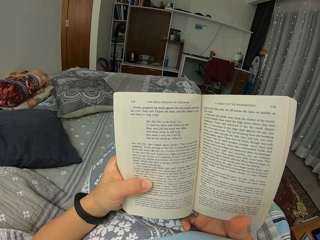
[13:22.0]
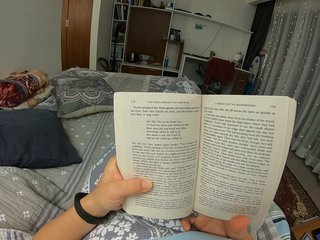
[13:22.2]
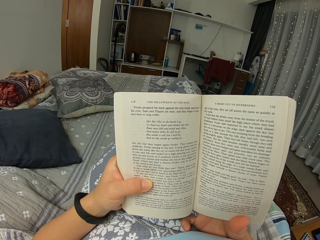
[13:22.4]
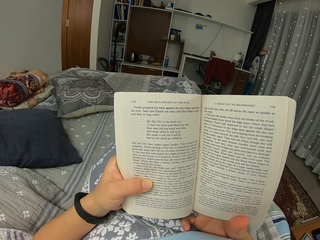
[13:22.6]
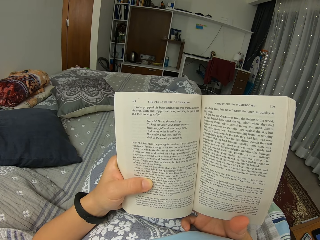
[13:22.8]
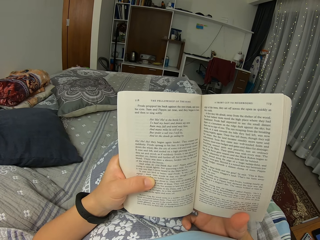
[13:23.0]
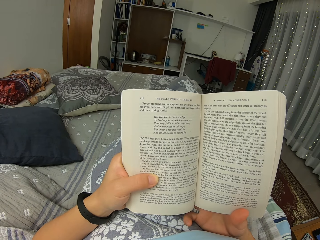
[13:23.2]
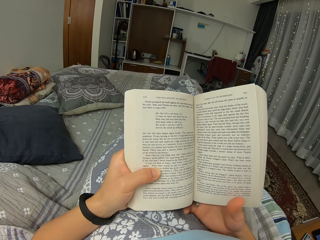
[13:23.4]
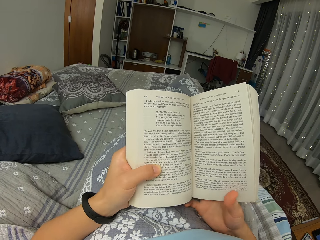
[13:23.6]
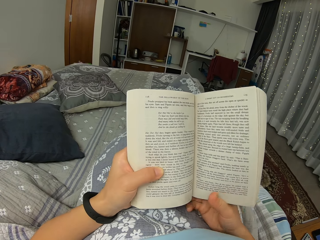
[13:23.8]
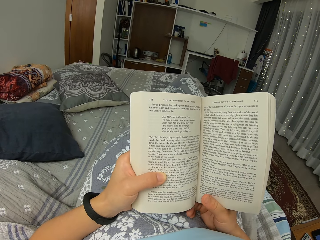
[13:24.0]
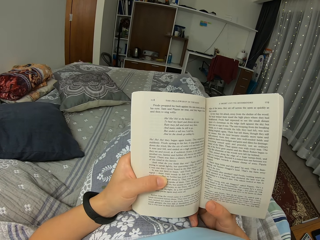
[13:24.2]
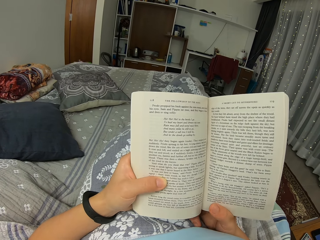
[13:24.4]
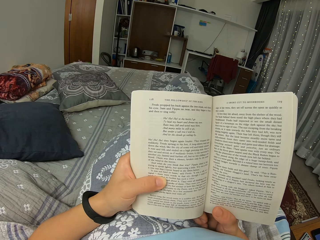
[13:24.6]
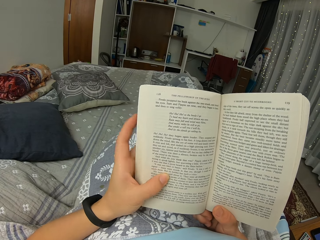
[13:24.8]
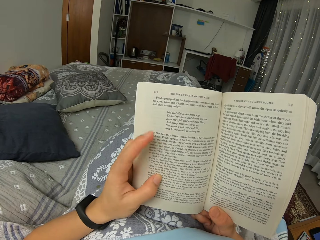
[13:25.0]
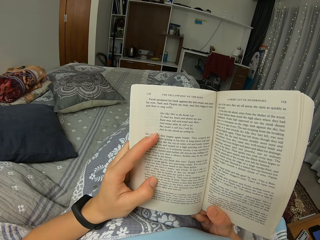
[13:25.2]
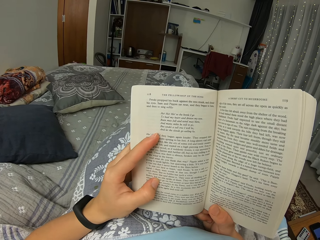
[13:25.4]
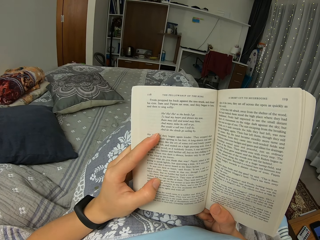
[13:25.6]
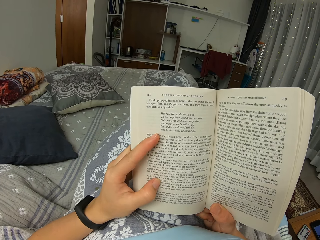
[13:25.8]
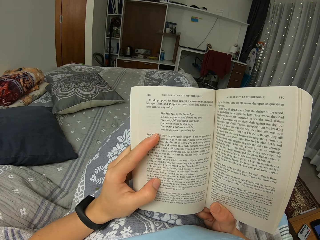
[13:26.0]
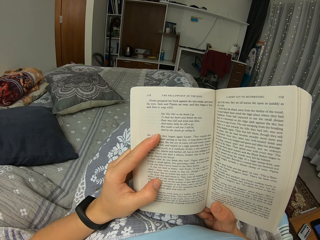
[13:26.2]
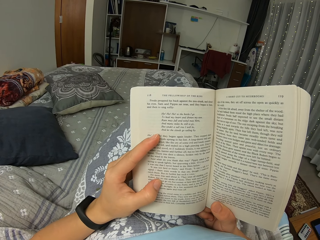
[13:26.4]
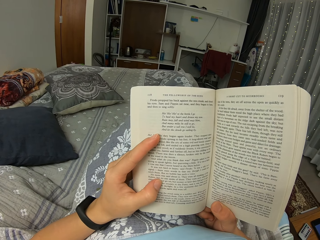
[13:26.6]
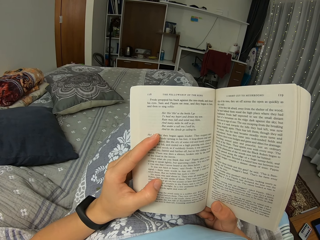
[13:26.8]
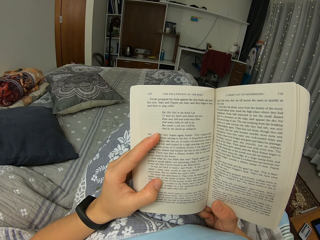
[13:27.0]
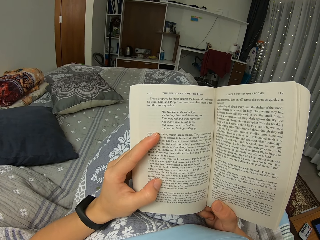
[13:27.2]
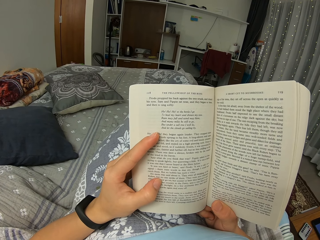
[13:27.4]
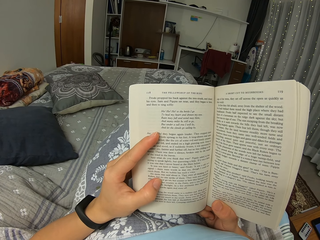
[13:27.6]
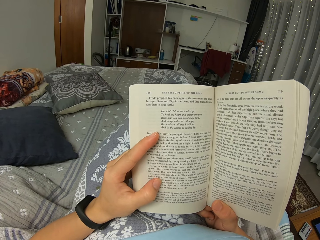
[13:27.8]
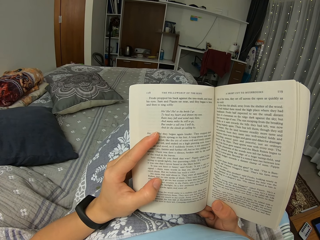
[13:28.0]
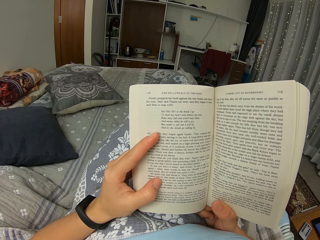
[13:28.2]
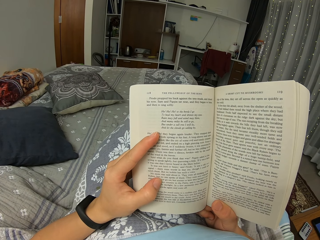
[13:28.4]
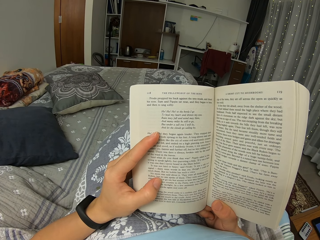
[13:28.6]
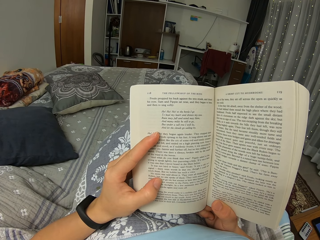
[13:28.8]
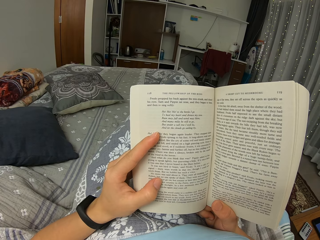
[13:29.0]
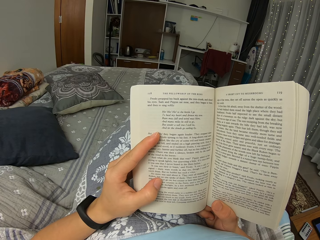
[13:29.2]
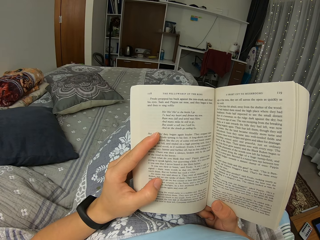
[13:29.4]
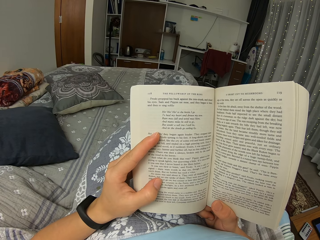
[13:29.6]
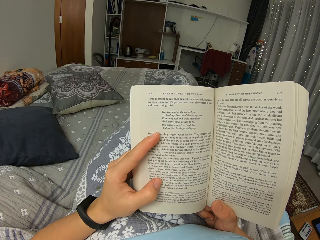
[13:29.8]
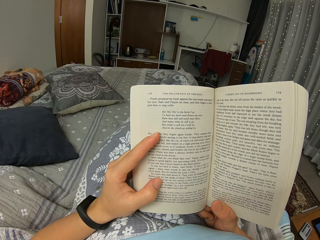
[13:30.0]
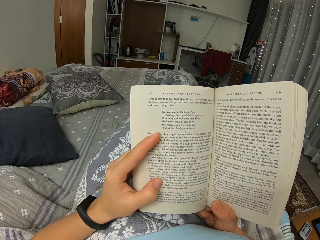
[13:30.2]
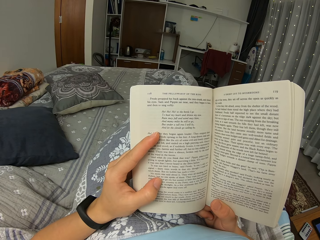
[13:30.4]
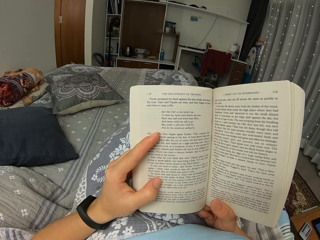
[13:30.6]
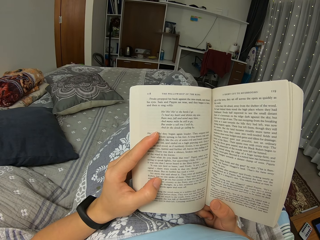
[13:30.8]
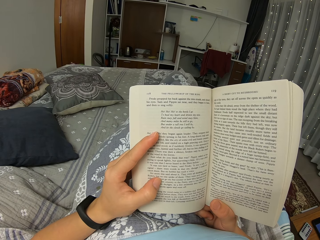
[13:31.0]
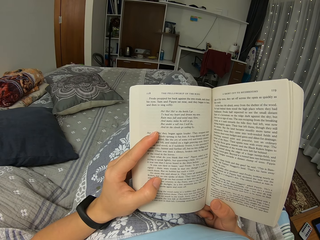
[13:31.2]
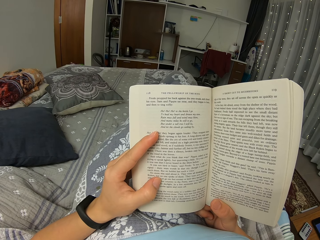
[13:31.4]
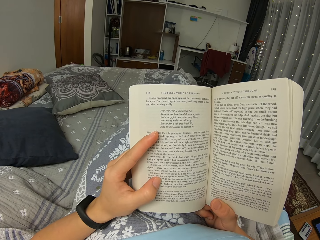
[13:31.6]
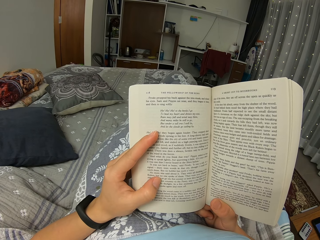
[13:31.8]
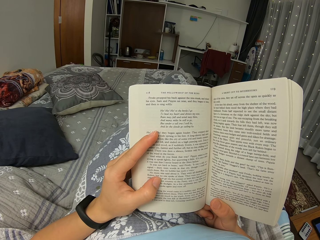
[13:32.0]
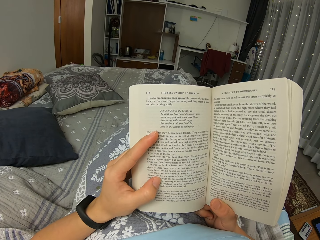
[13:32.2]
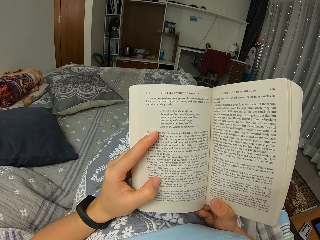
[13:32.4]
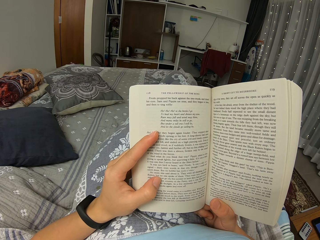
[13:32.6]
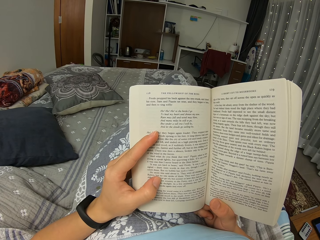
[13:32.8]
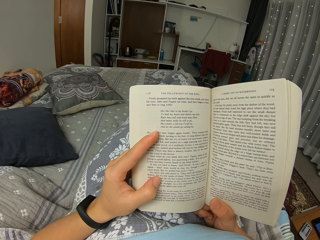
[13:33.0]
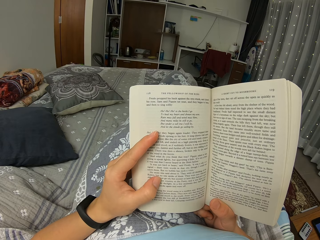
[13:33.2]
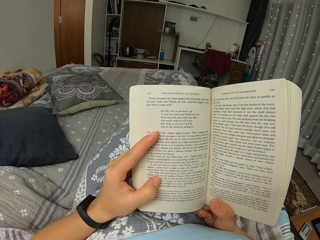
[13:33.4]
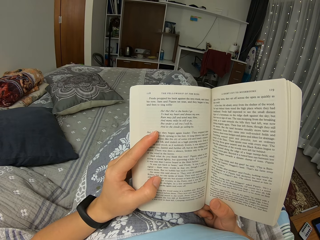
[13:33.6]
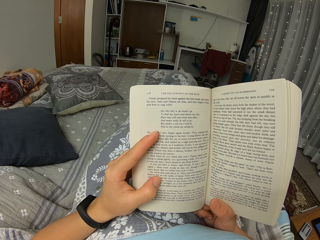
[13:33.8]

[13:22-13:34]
The camera wearer moves a finger. They slightly move the book. They read.

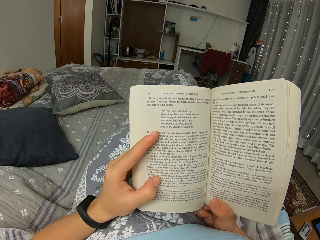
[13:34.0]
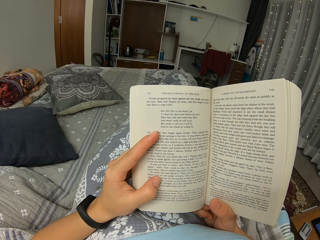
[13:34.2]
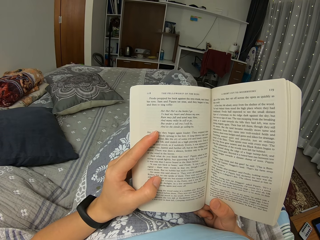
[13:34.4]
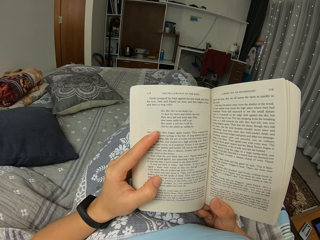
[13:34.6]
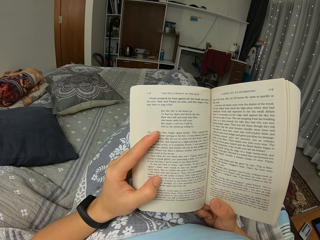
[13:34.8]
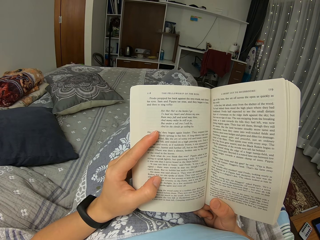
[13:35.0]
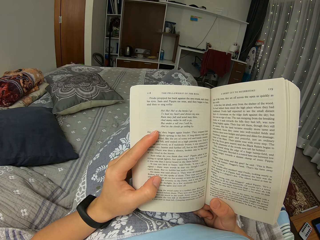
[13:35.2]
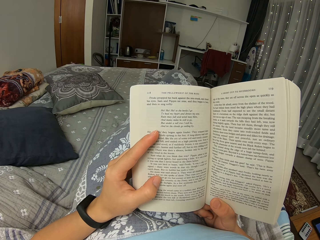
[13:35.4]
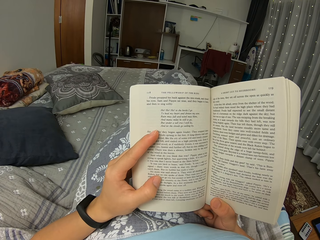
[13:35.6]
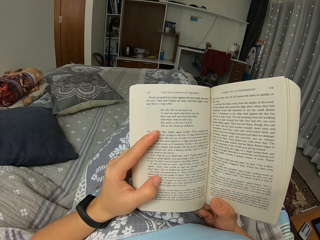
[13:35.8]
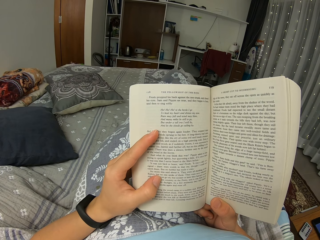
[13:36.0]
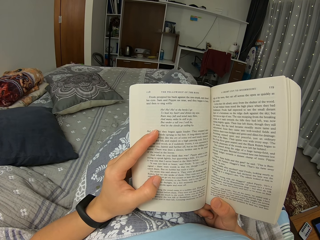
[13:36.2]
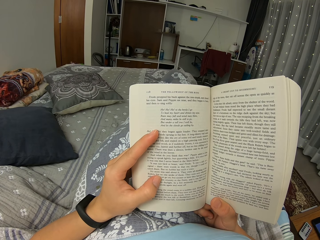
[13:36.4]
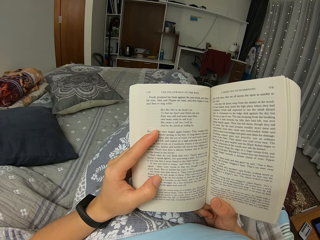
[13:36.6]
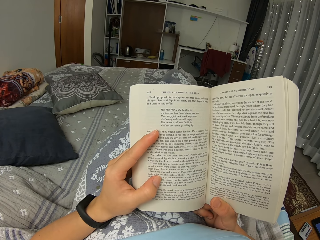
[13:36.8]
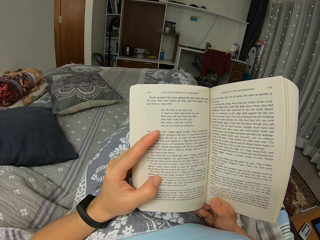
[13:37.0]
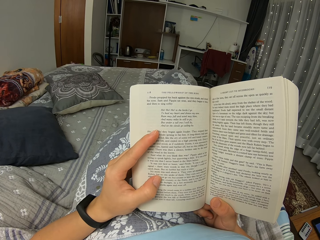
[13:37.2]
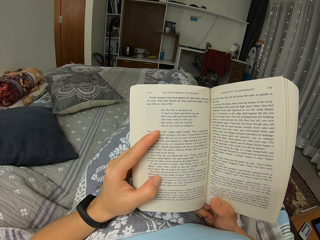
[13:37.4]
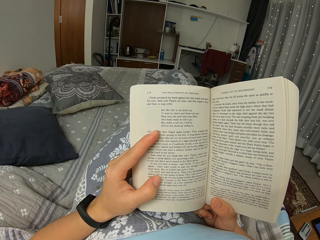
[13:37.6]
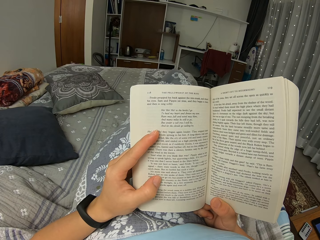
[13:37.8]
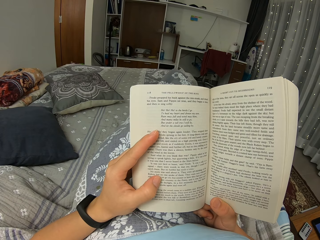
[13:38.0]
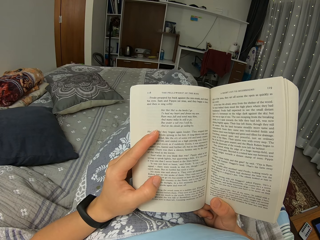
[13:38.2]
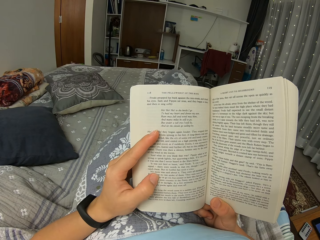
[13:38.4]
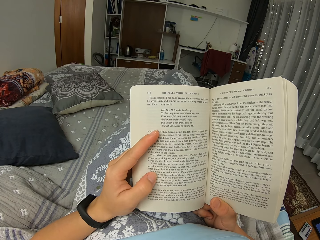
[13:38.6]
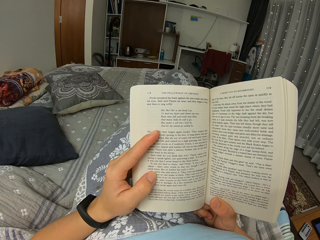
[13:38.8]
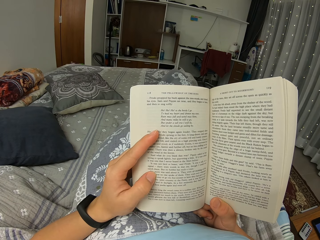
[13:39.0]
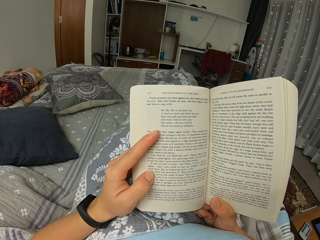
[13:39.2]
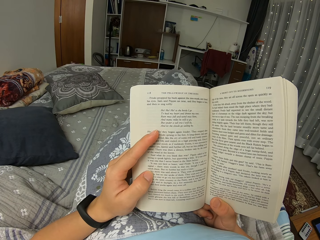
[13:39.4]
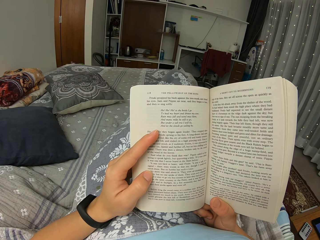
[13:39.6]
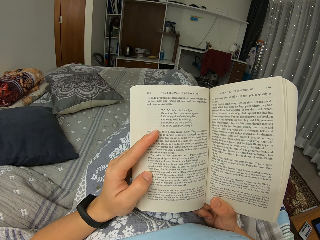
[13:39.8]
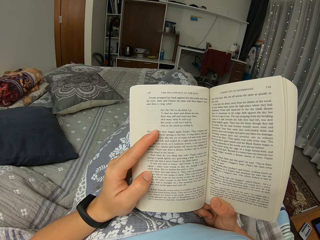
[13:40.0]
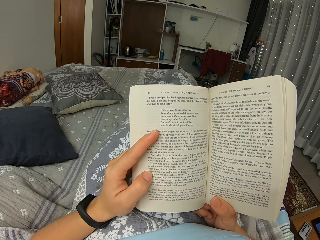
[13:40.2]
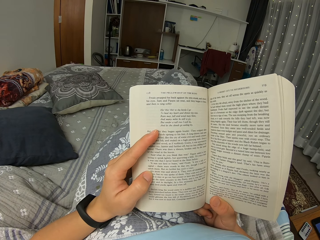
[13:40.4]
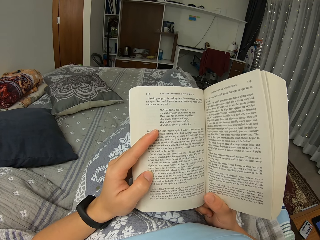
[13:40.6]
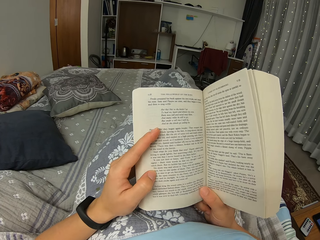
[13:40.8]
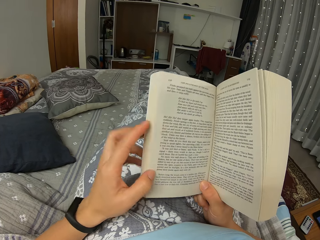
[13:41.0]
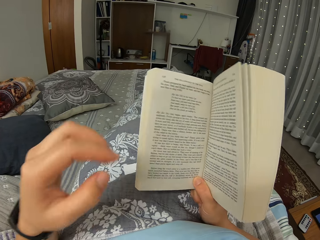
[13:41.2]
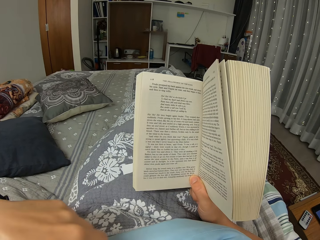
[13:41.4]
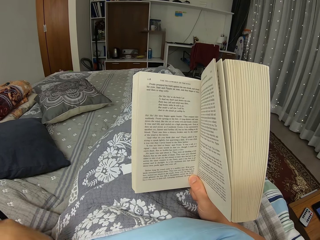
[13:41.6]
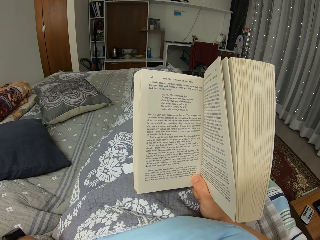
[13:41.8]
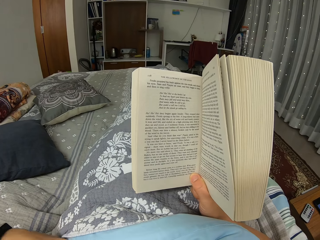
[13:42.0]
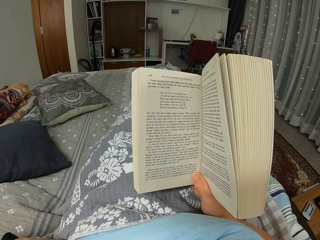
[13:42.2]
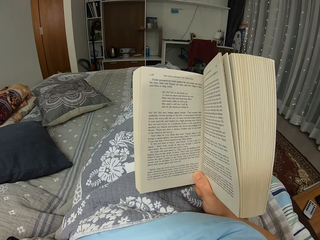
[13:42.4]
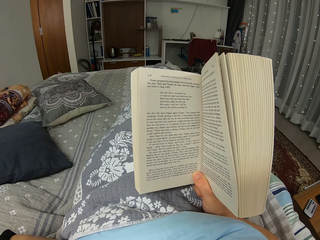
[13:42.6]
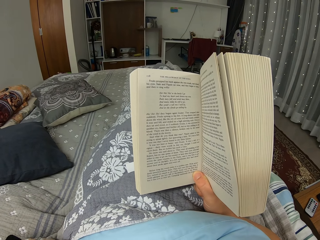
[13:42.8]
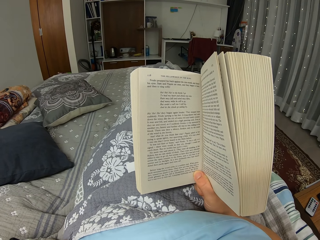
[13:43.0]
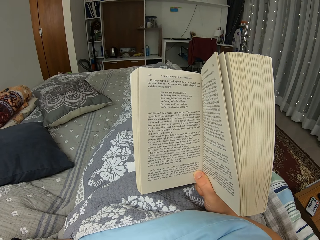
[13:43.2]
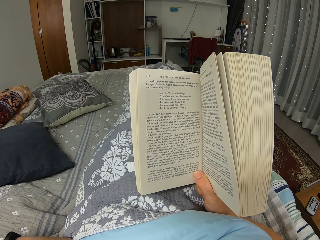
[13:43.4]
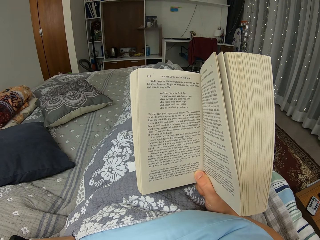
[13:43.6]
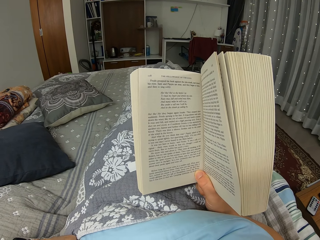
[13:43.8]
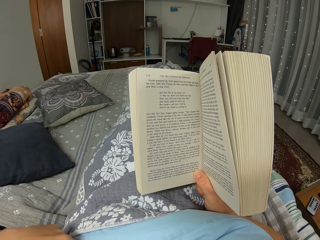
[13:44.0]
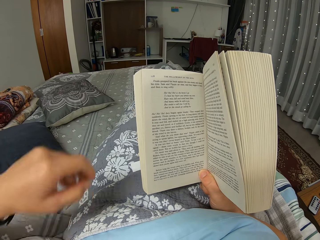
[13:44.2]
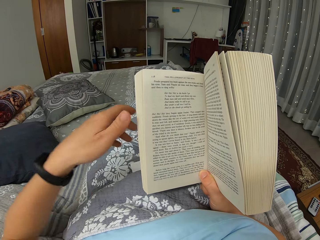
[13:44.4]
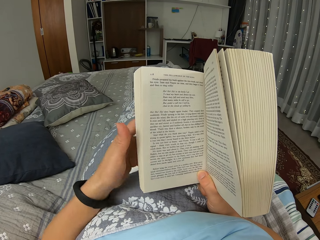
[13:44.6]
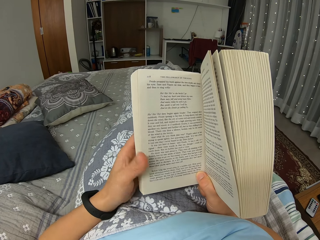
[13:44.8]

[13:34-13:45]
The camera wearer moves a finger. They move the left hand and read the book.
